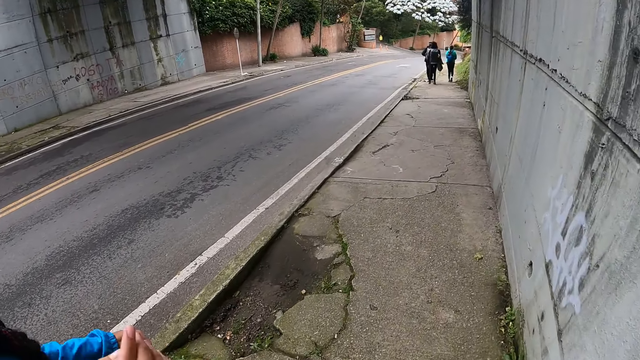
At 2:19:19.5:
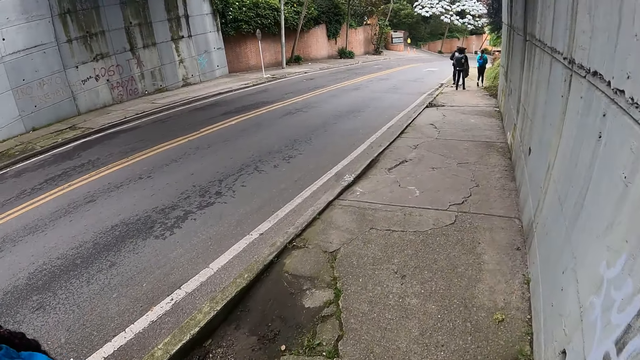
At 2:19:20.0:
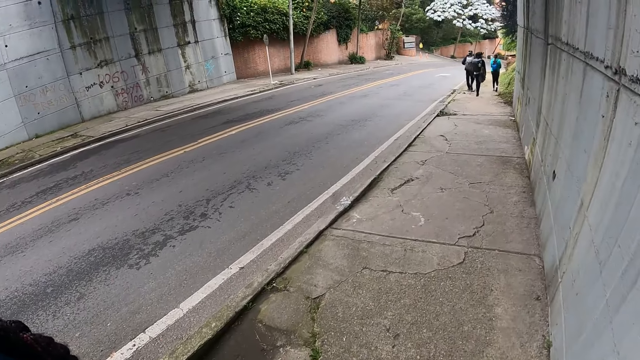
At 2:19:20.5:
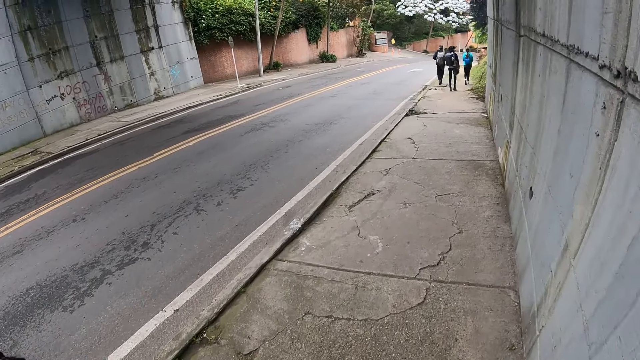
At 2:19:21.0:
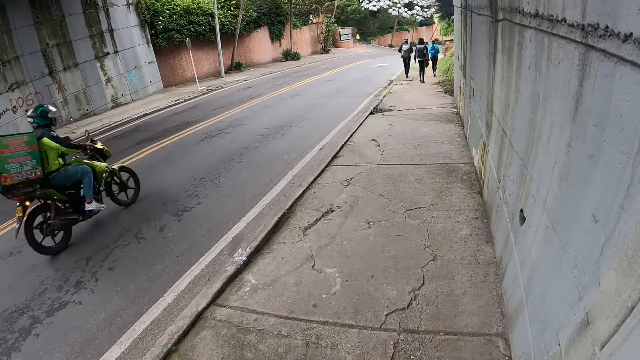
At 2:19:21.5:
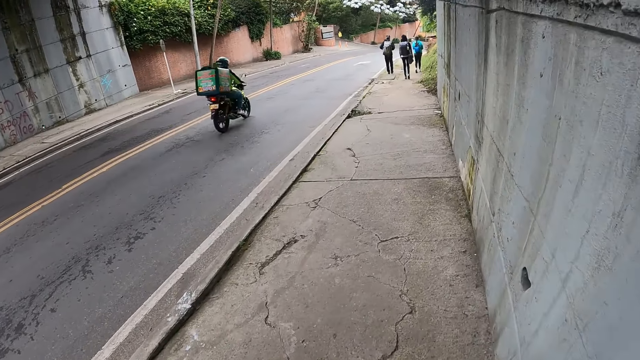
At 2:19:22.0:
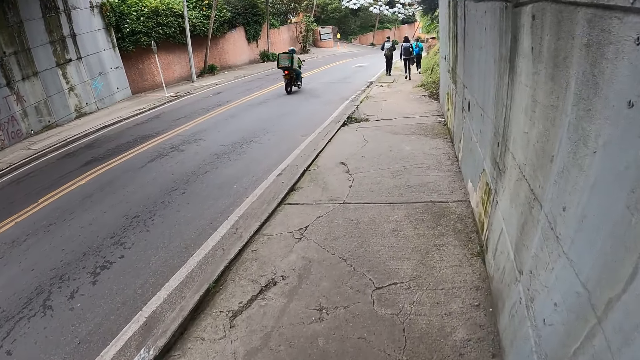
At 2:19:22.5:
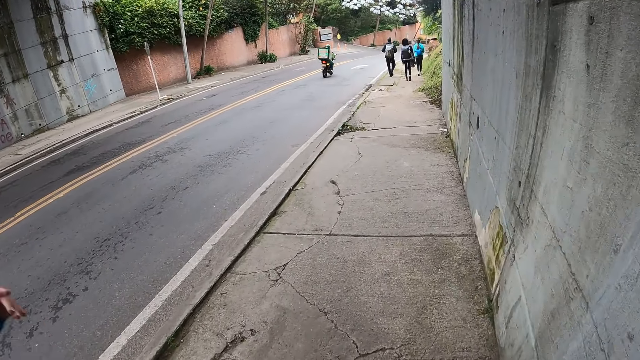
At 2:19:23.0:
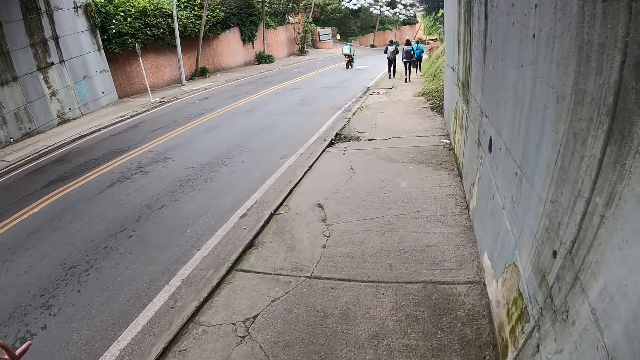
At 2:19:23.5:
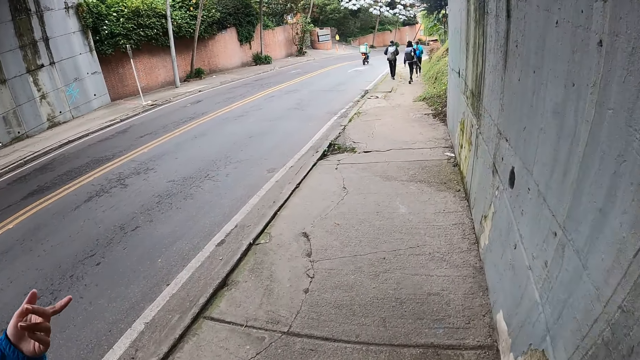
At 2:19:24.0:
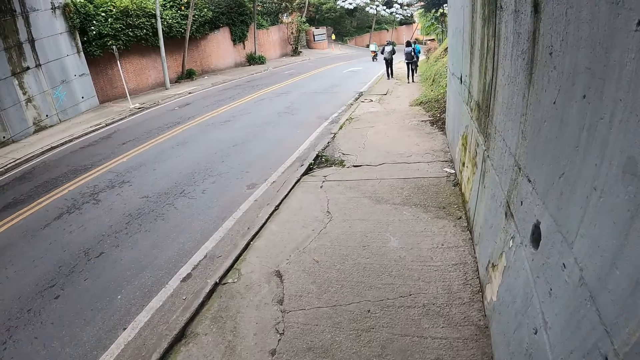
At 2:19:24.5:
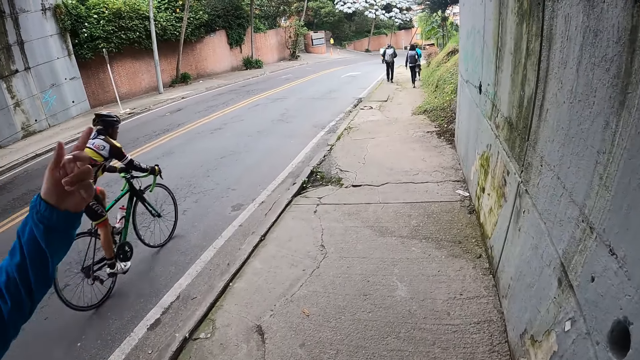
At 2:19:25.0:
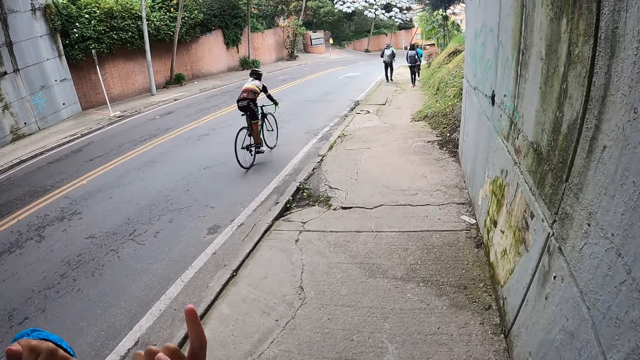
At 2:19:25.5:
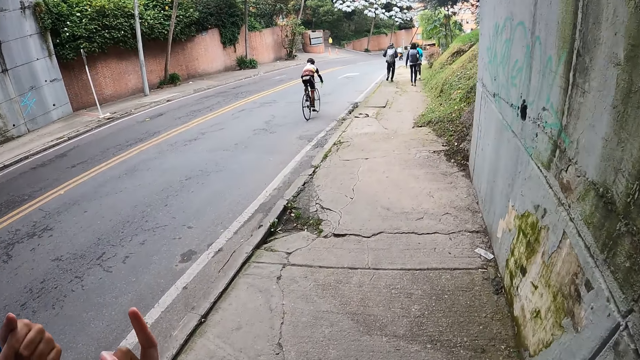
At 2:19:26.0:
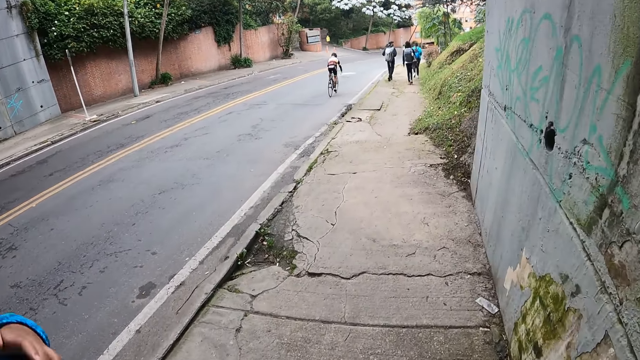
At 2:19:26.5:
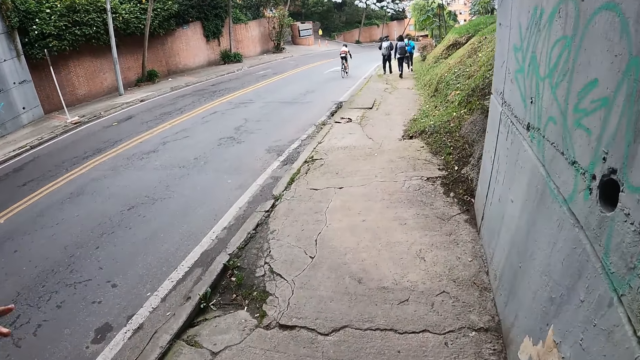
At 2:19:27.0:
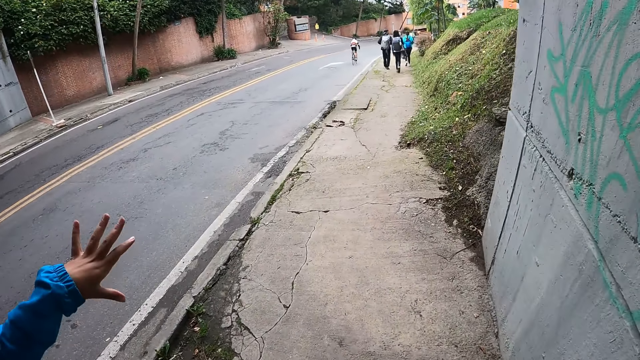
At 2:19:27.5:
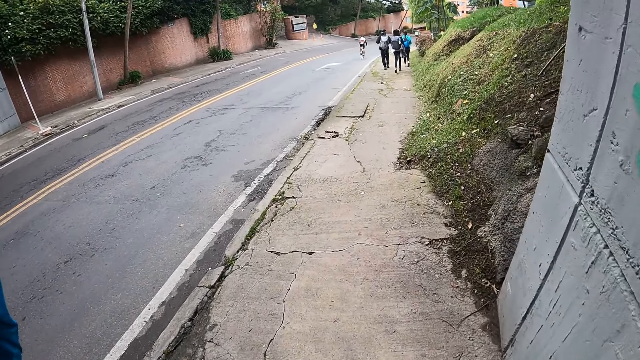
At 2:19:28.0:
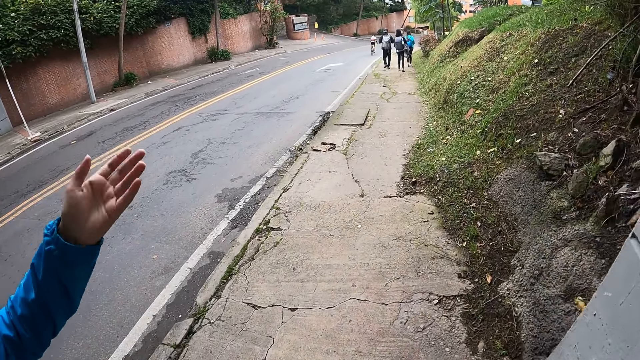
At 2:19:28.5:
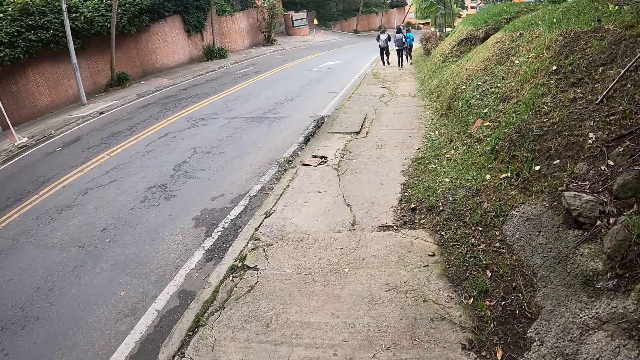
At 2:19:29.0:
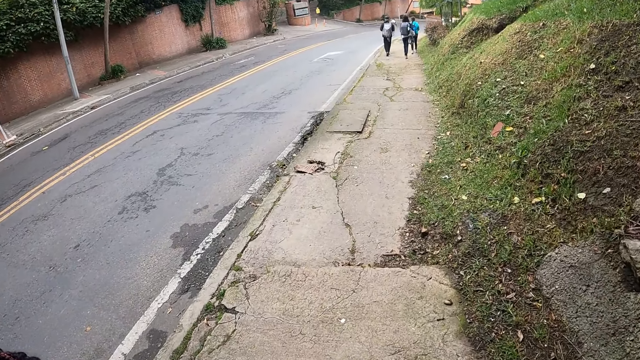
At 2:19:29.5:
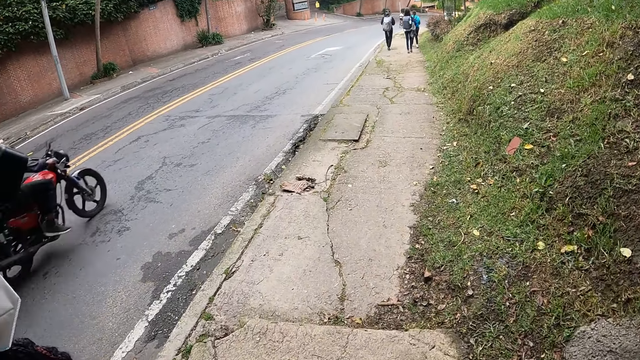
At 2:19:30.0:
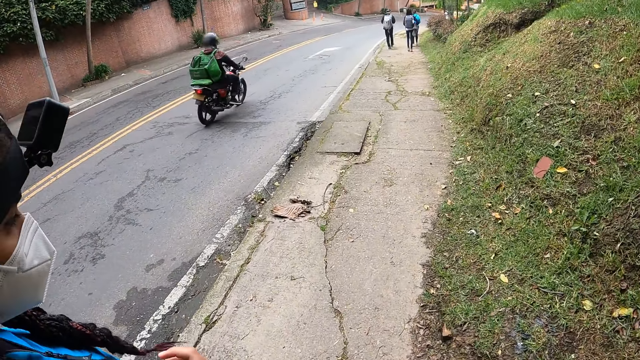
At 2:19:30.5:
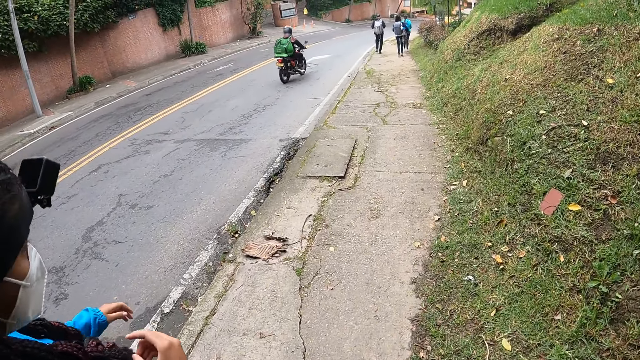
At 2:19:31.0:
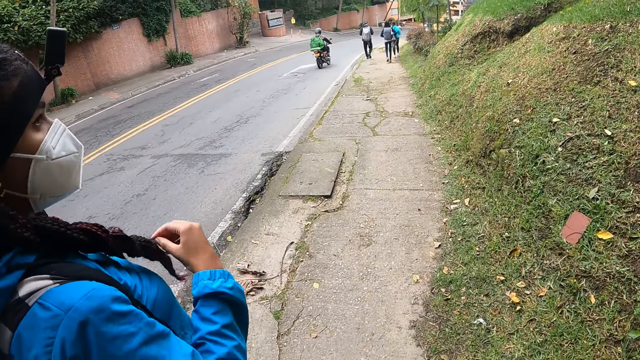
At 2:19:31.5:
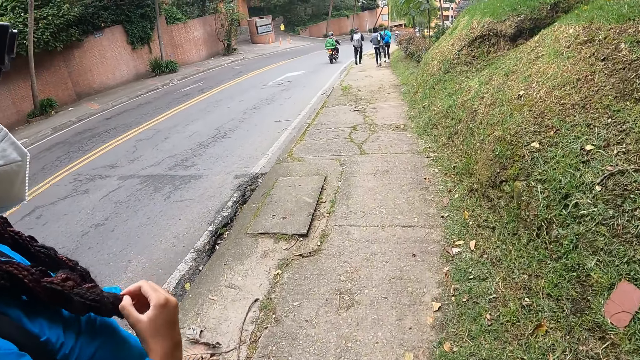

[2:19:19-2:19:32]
A man rides a bike past the camera wearer along the road. A woman converses with the camera wearer. Another man rides a bicycle past the camera wearer along the road. The camera wearer walks along the road with the woman. The woman converses with the camera wearer. Another man rides a bike past the camera wearer along the road. The camera wearer walks along the road with the woman.

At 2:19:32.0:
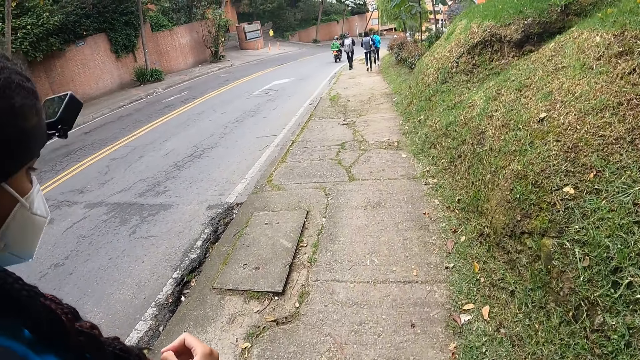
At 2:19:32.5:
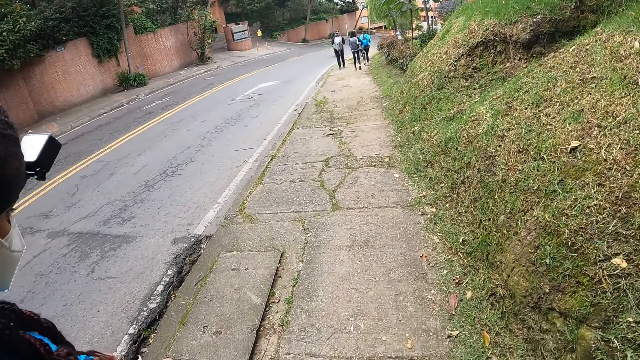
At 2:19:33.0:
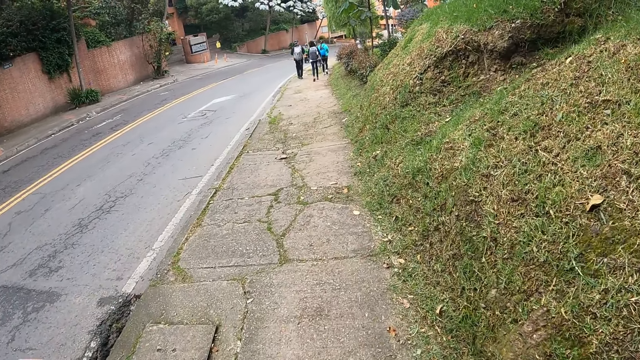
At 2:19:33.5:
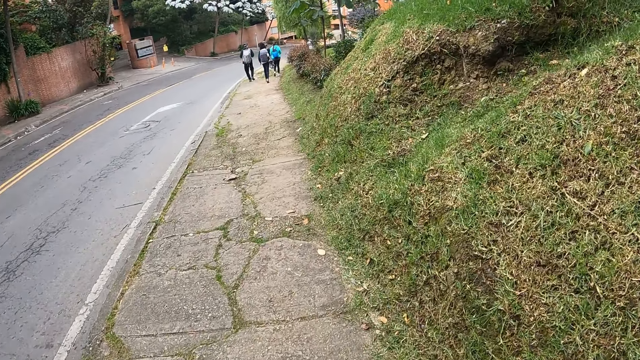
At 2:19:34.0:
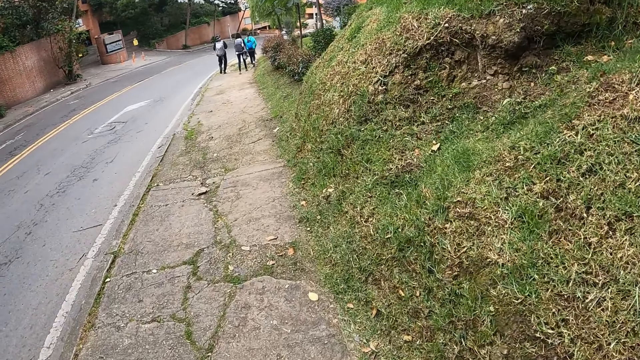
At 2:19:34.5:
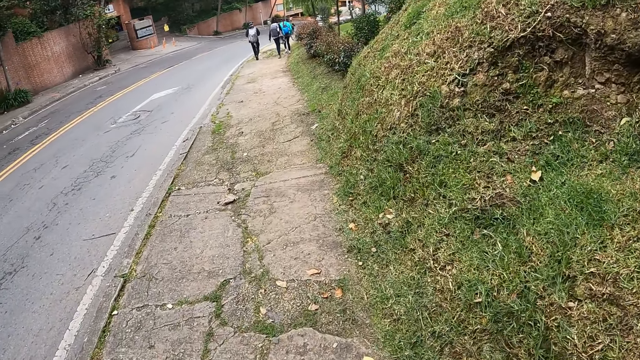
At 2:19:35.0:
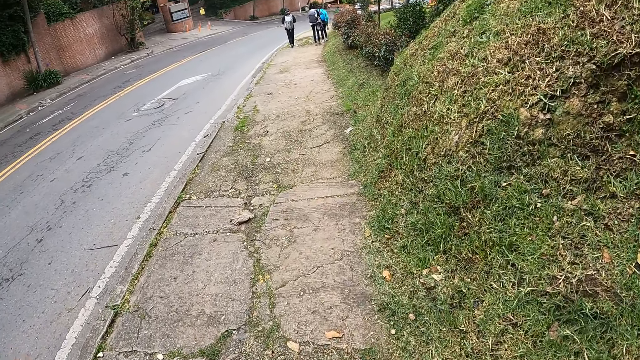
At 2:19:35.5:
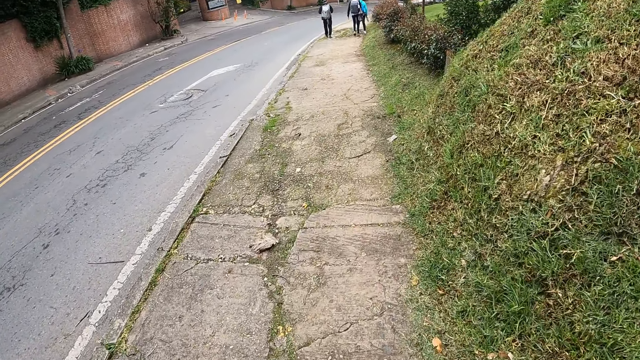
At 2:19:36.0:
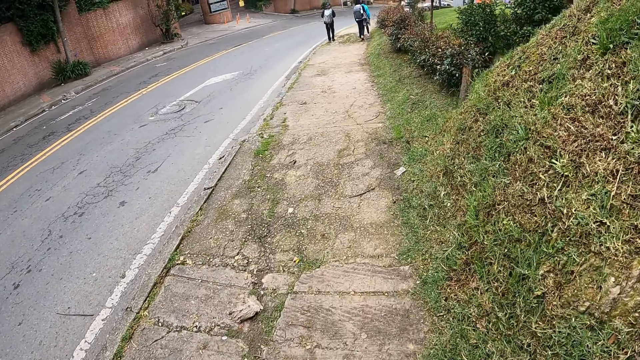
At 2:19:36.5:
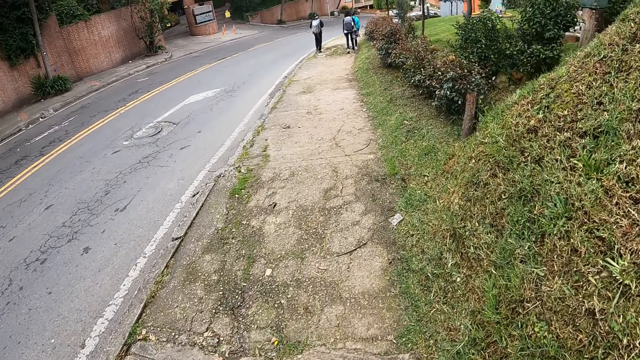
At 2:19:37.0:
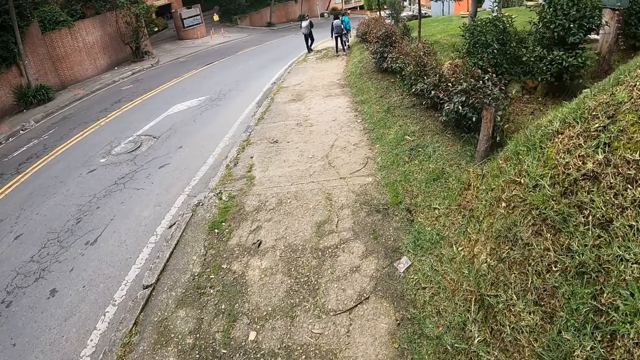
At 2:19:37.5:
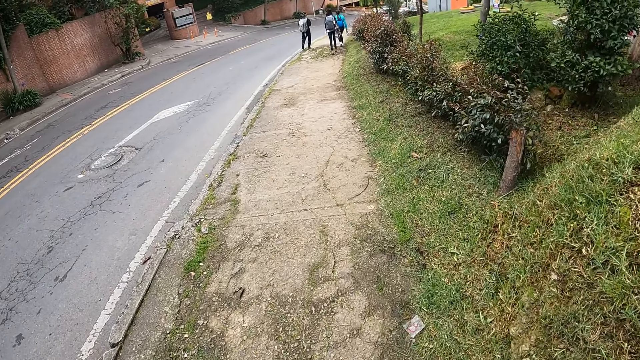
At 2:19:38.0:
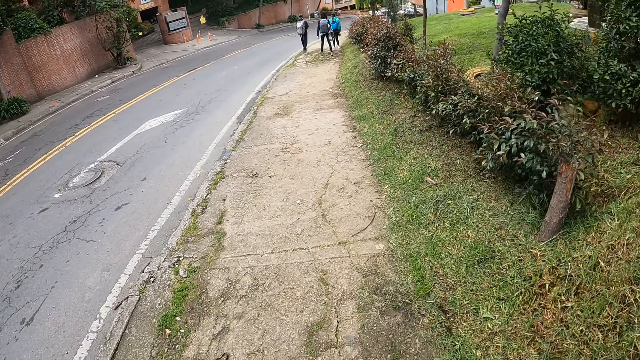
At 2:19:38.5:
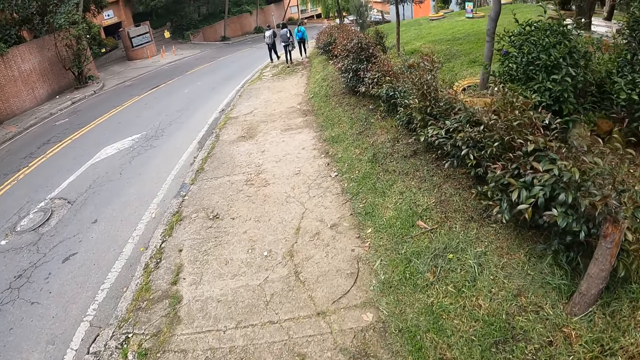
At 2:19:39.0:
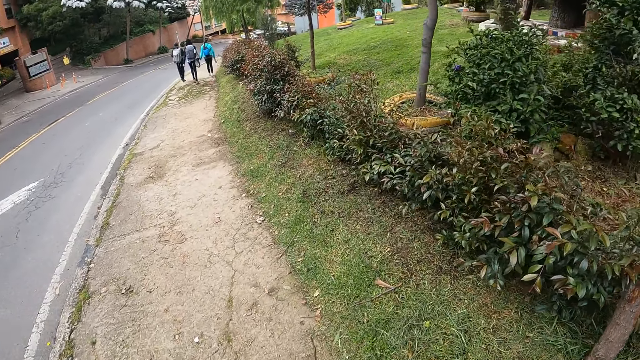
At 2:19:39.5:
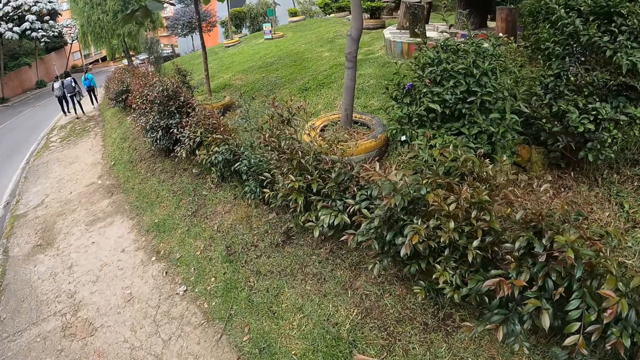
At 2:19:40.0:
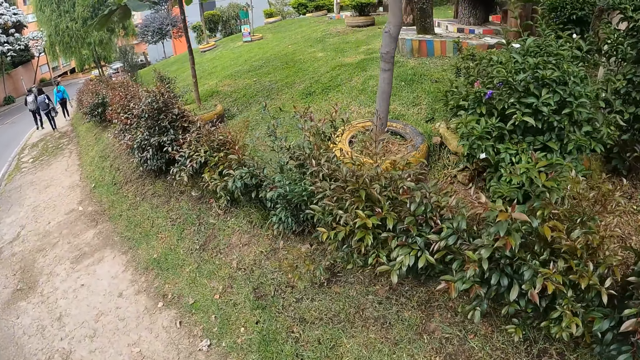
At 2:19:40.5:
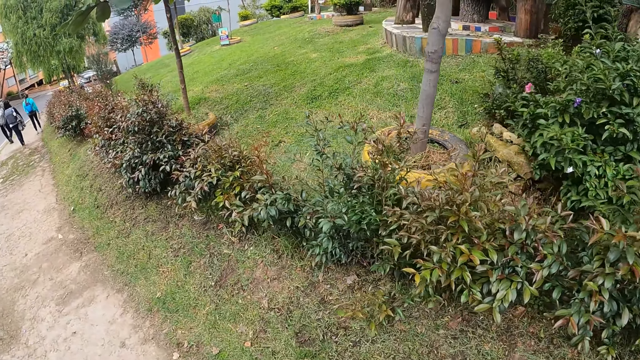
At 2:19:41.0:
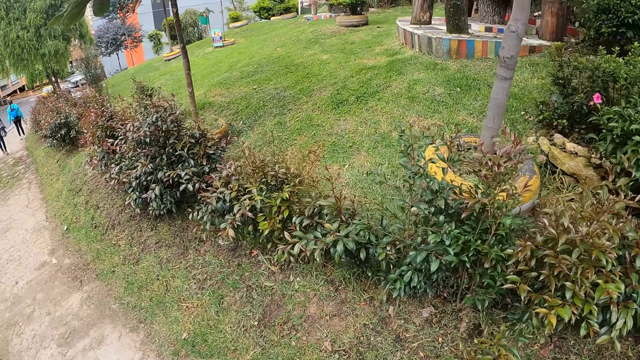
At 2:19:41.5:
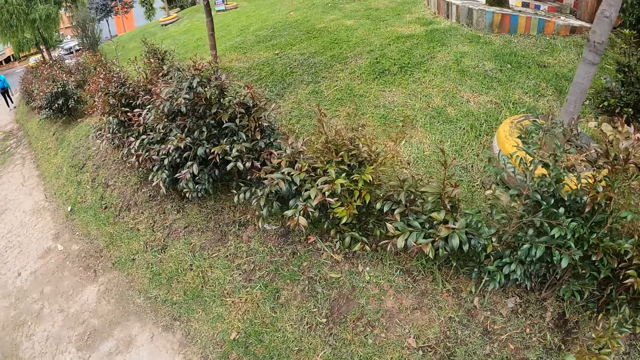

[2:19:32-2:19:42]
The camera wearer looks at a woman. They walk along the road with the woman. They look at the compound.
